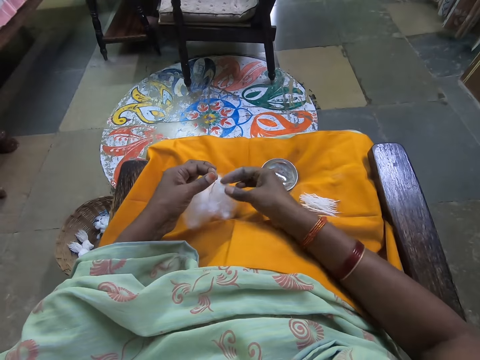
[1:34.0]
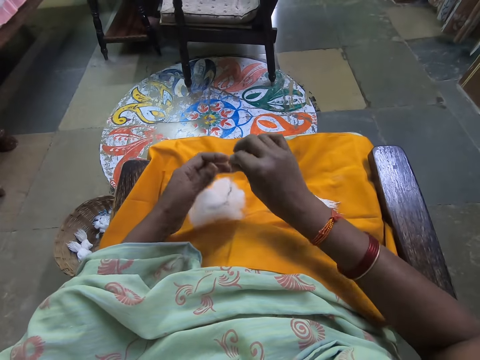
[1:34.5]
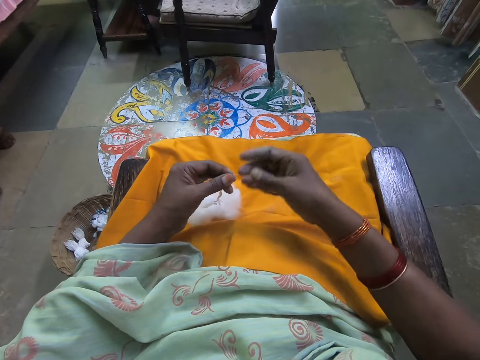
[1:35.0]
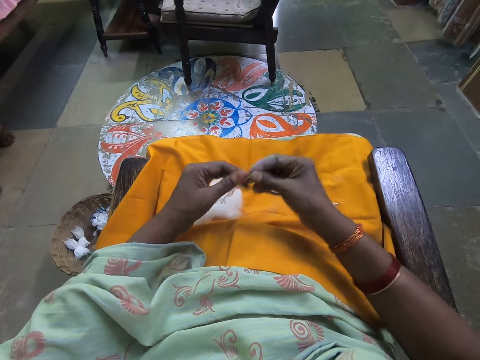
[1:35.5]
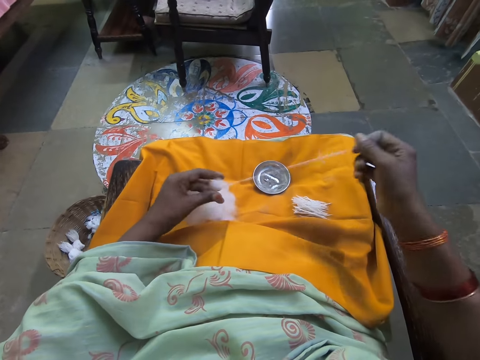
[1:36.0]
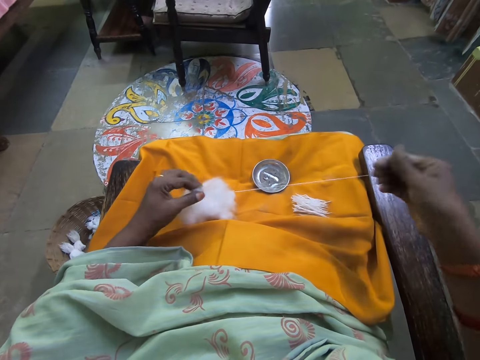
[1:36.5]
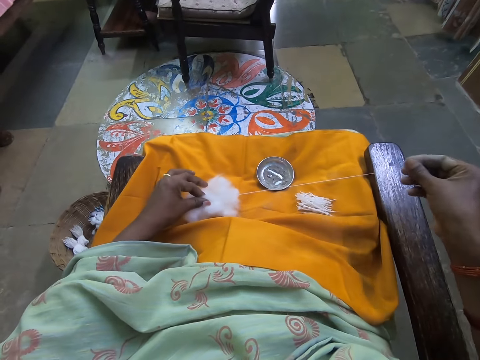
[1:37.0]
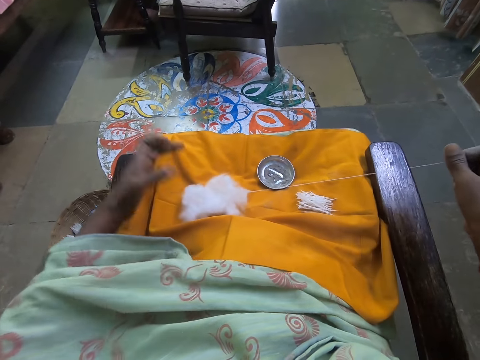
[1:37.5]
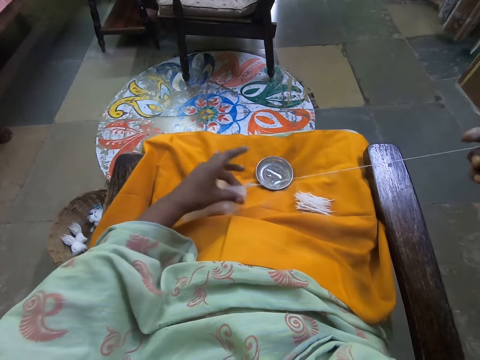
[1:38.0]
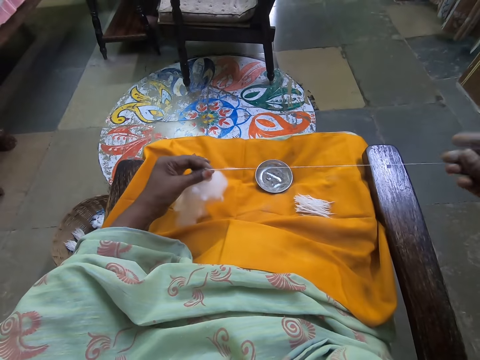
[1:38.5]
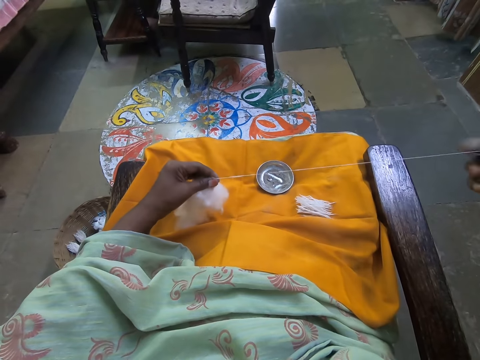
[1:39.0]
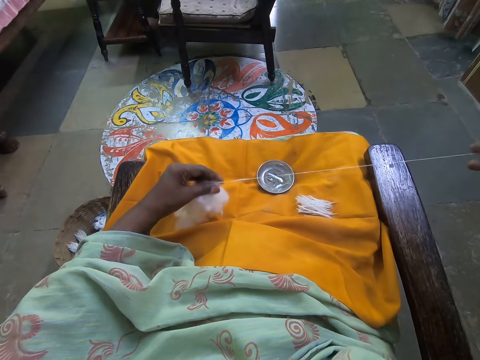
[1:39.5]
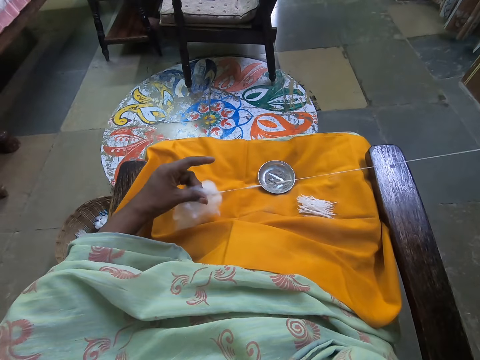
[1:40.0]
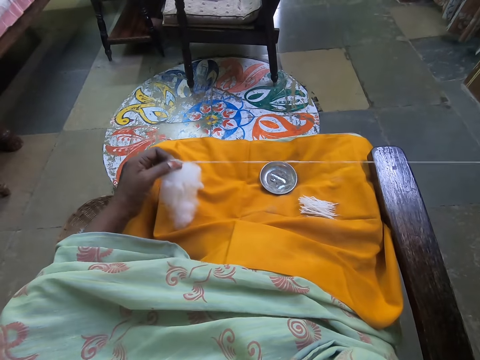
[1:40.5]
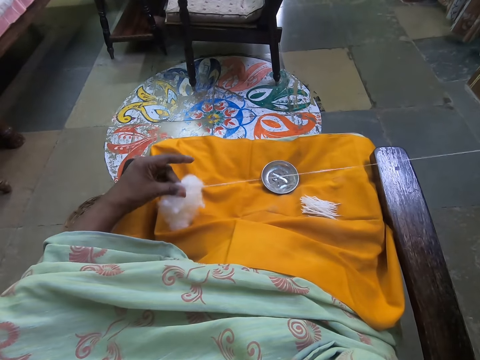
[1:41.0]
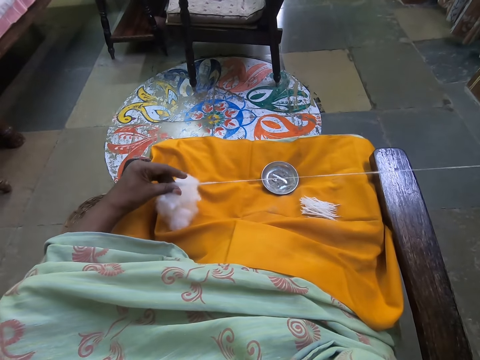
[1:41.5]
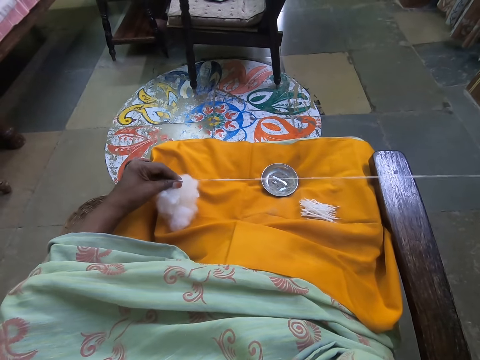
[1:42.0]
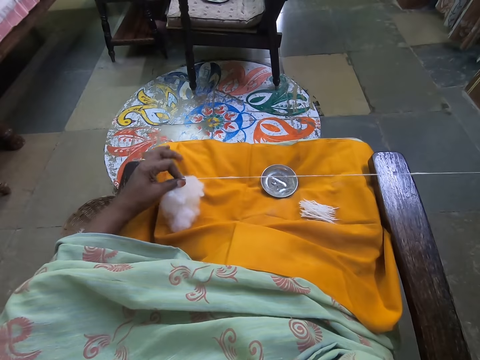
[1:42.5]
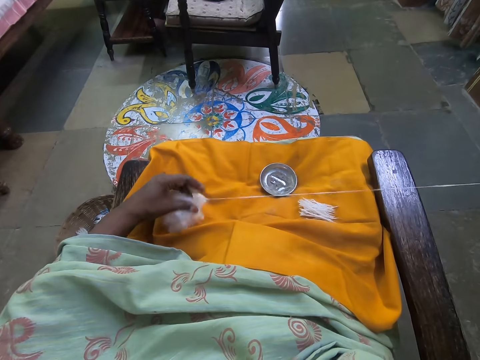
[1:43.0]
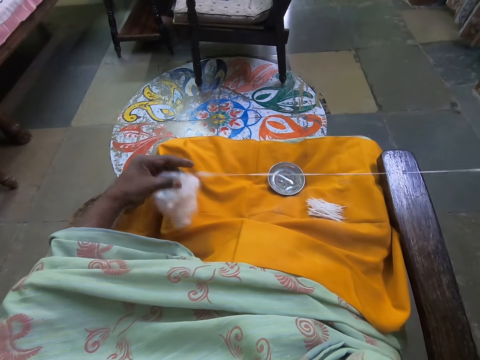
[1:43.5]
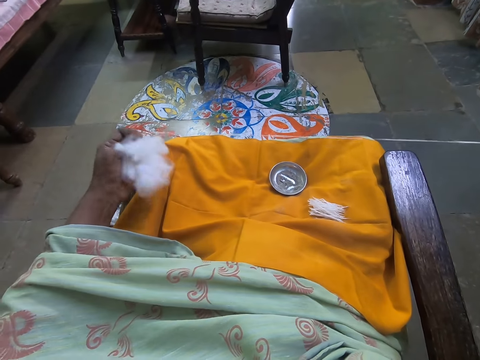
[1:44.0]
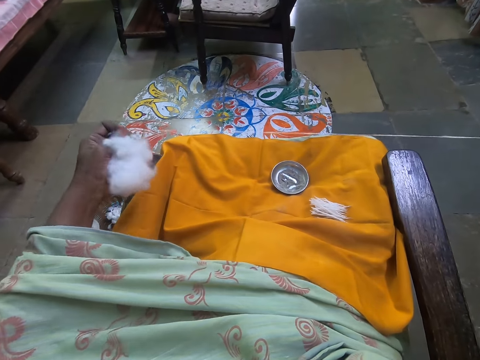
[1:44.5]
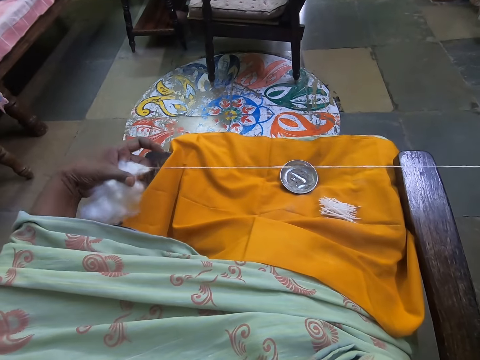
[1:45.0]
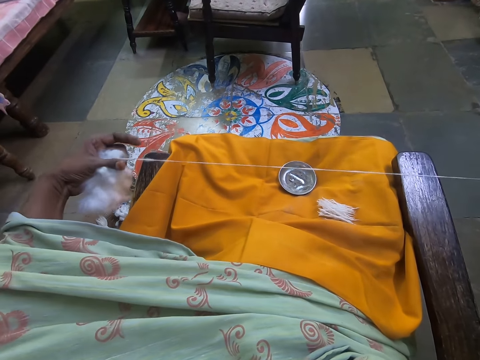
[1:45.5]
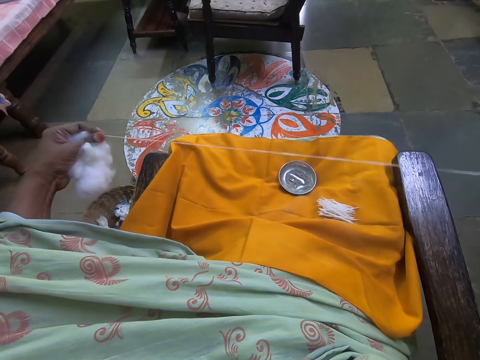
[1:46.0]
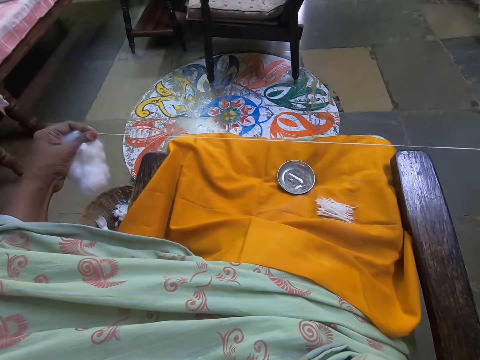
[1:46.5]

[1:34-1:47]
The camera wearer pulls a cotton fiber with her hand. She talks with a woman.

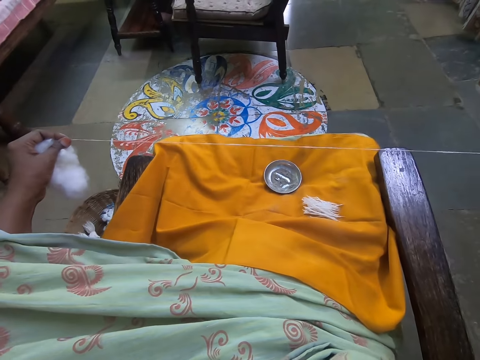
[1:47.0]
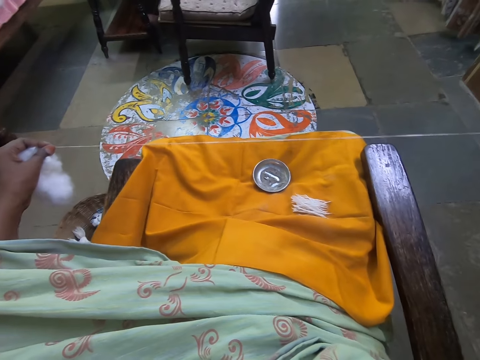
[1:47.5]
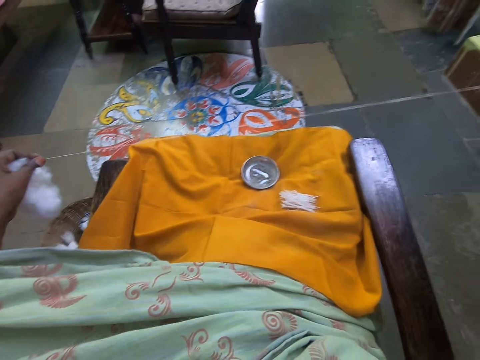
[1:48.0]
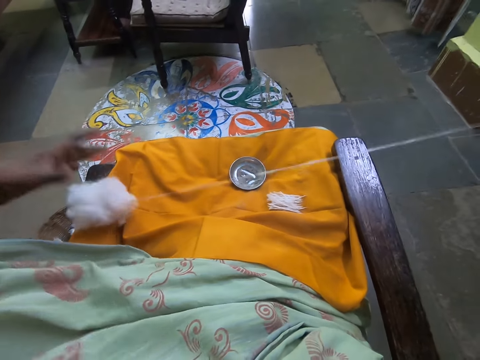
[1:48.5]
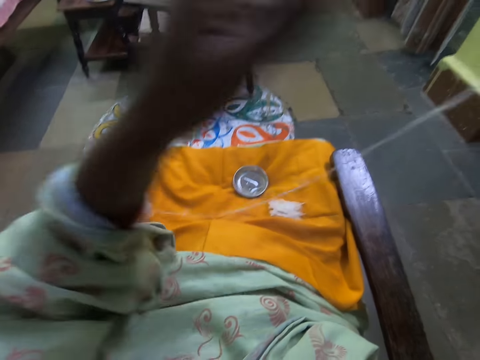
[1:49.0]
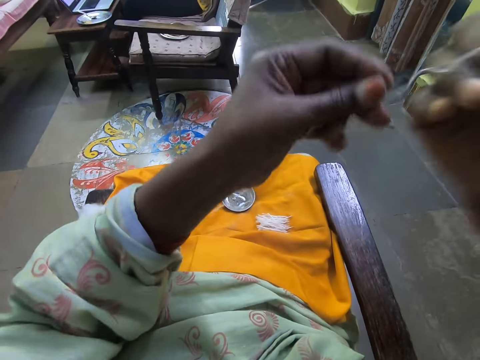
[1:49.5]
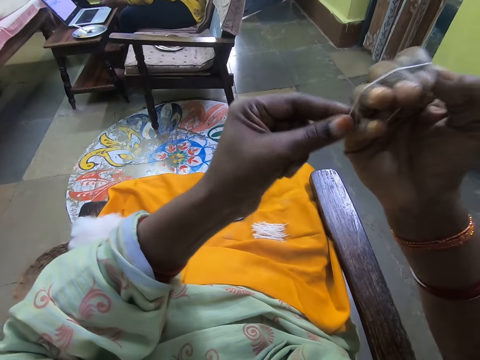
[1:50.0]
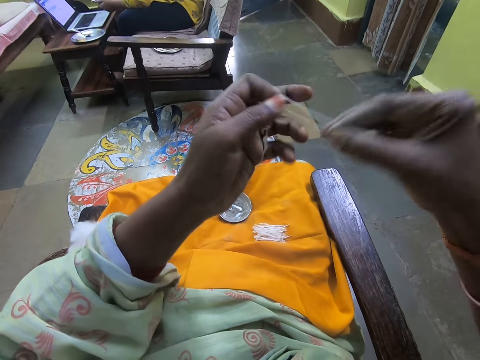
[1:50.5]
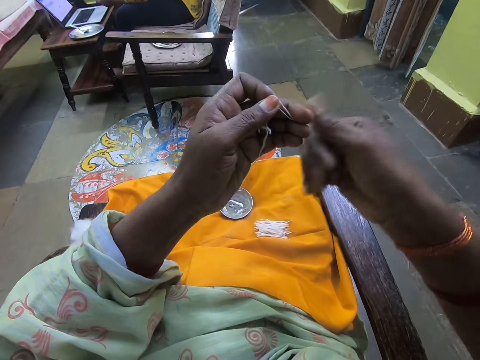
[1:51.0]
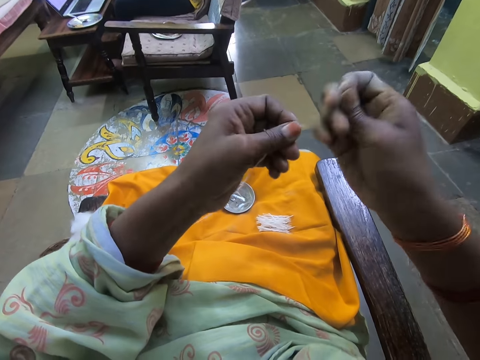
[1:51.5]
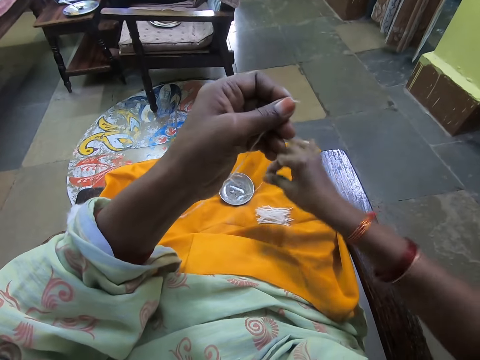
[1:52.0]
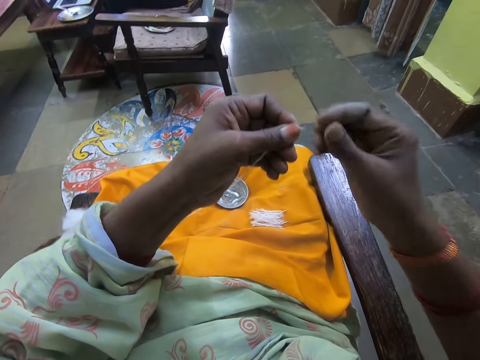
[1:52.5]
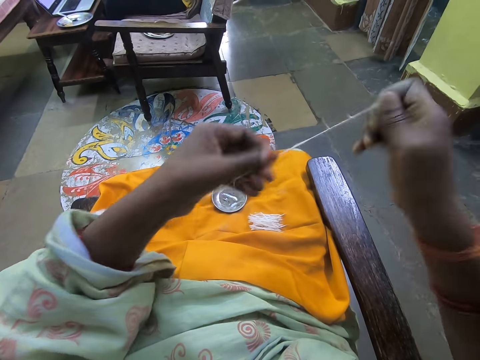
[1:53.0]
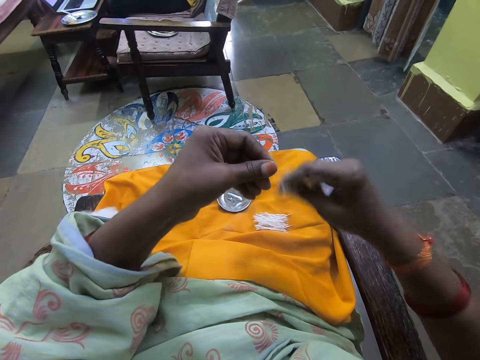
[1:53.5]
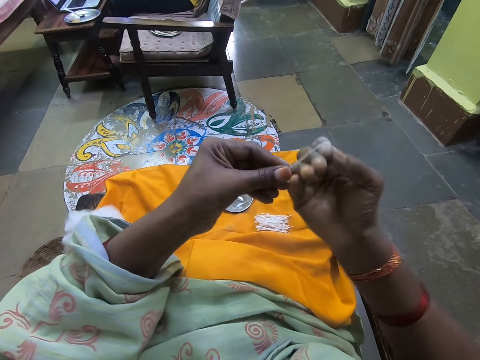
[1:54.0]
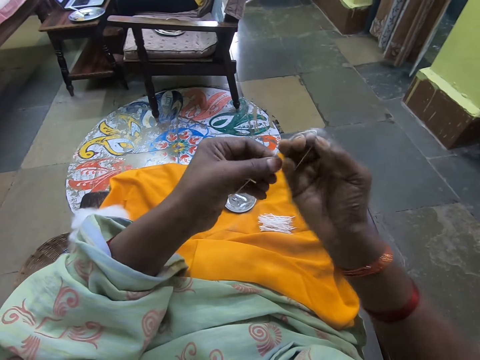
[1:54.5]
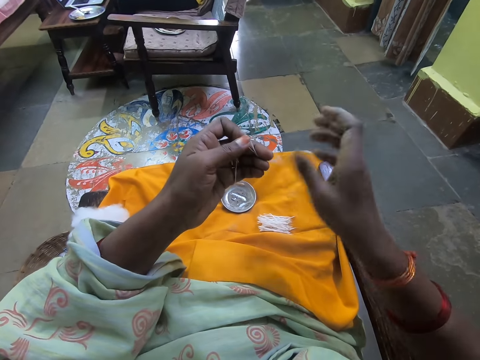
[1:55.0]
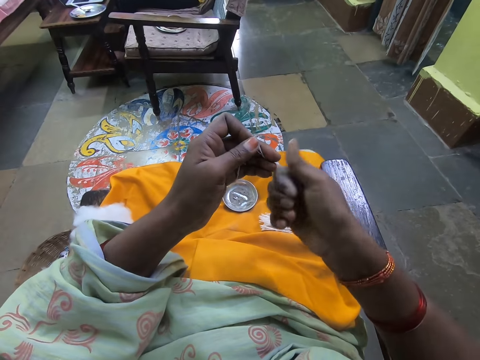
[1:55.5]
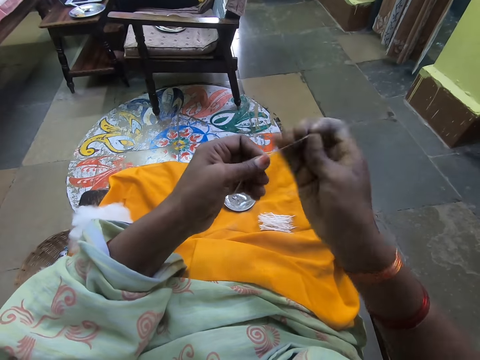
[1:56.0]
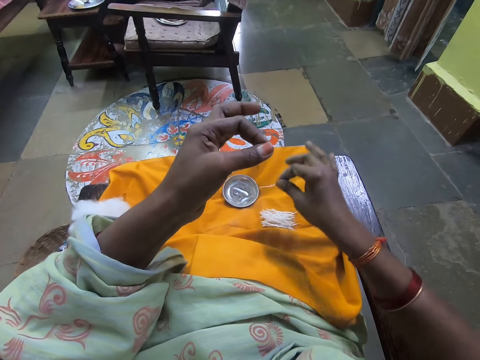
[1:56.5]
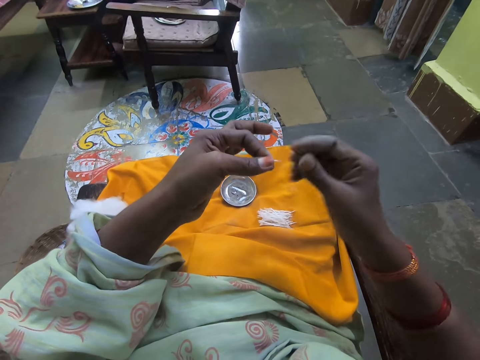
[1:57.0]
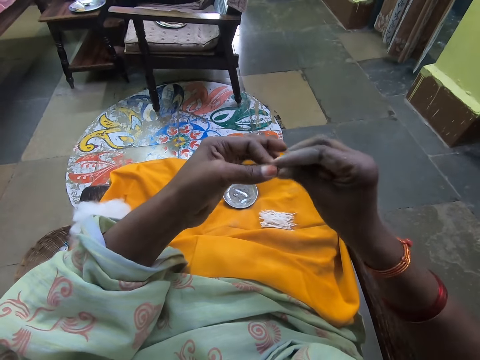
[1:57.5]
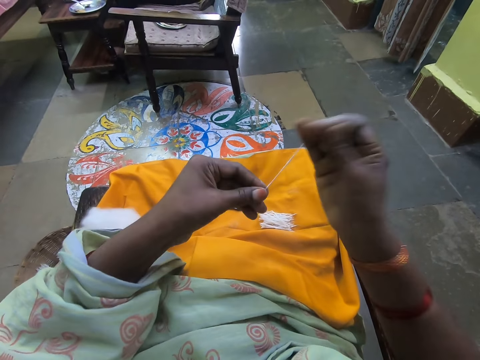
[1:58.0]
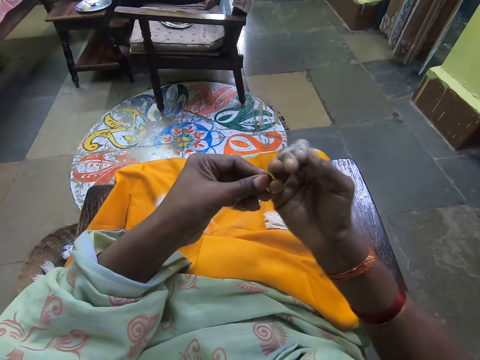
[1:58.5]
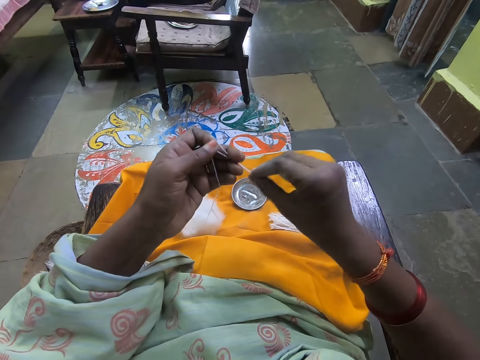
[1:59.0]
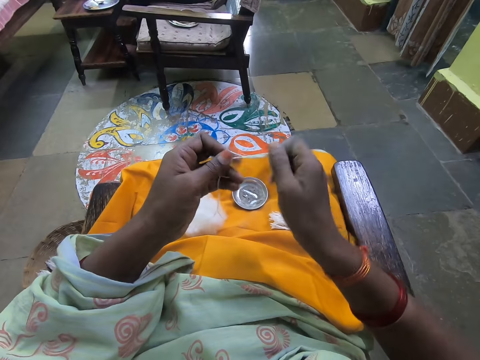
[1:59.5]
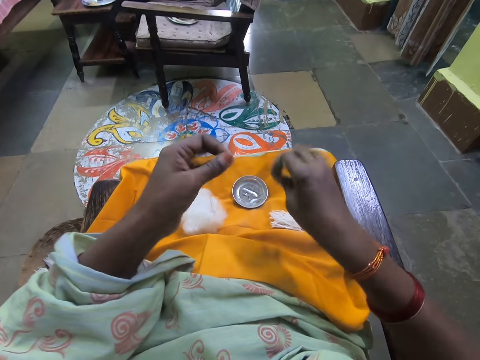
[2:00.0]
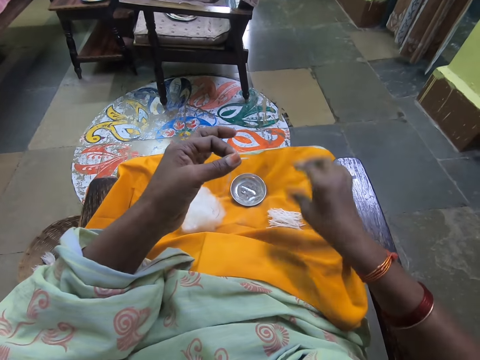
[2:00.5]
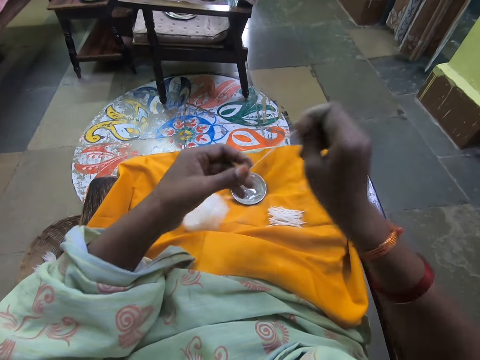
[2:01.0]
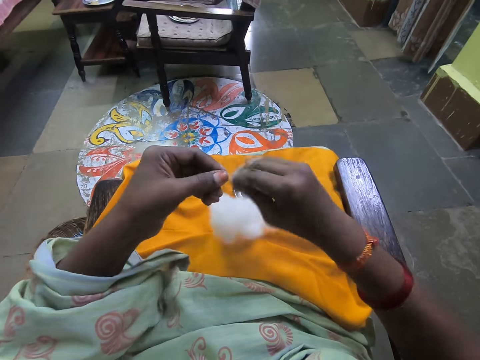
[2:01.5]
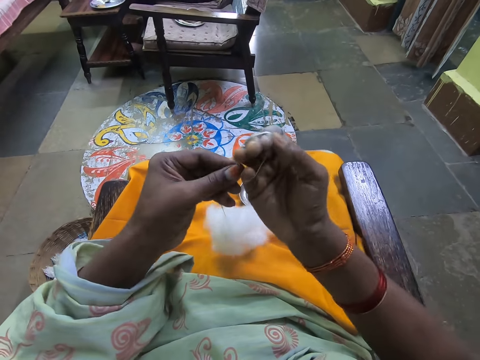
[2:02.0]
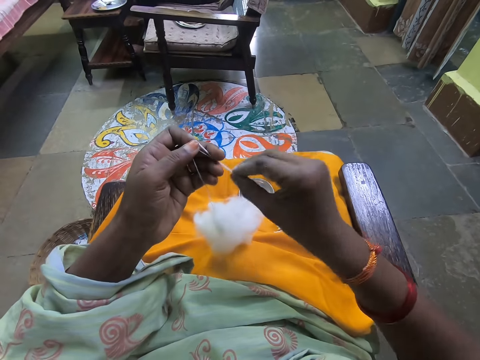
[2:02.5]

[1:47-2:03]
The camera wearer rolls the cotton fiber on her hand. She holds the cotton fiber with her left hand. She cuts the cotton fiber with her hand. She puts the cotton fiber on her lap. She rolls the cotton fiber on her hand. She holds the cotton fiber with her left hand. She cuts the cotton fiber with her hand. She puts the cotton fiber on her lap. She rolls the cotton fiber on her hand. She holds the cotton fiber with her left hand. She cuts the cotton fiber with her hand. She puts the cotton fiber on her lap. She rolls the cotton fiber on her hand.
